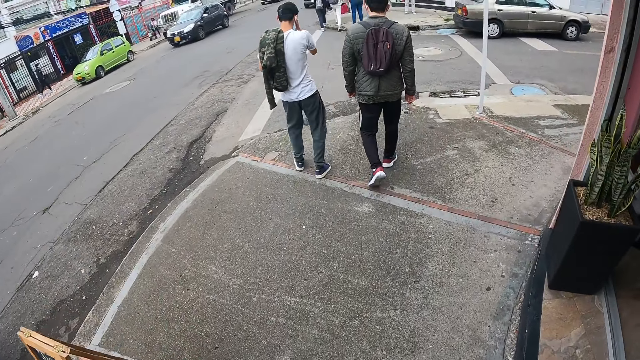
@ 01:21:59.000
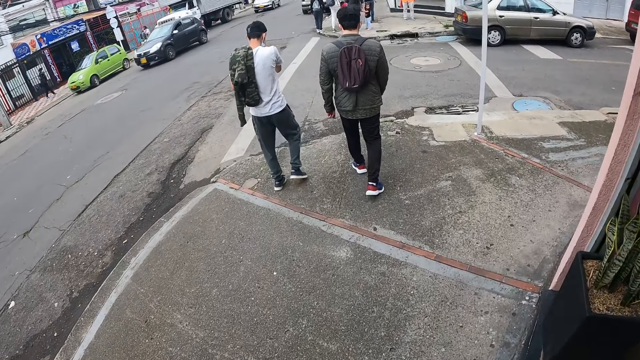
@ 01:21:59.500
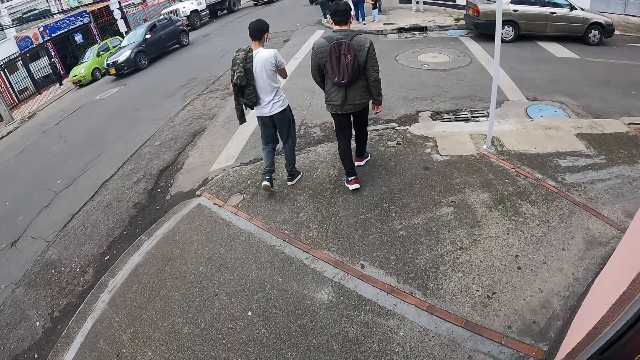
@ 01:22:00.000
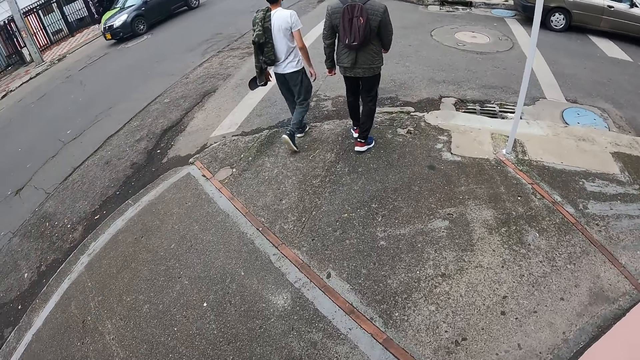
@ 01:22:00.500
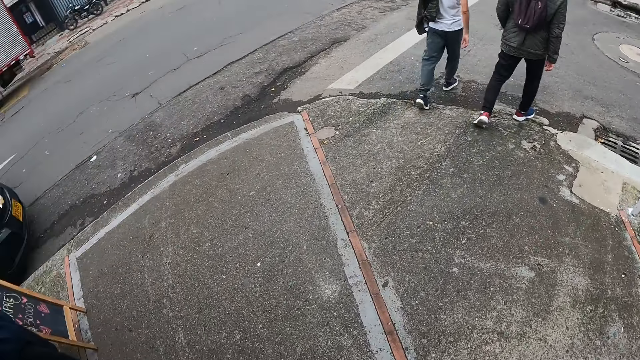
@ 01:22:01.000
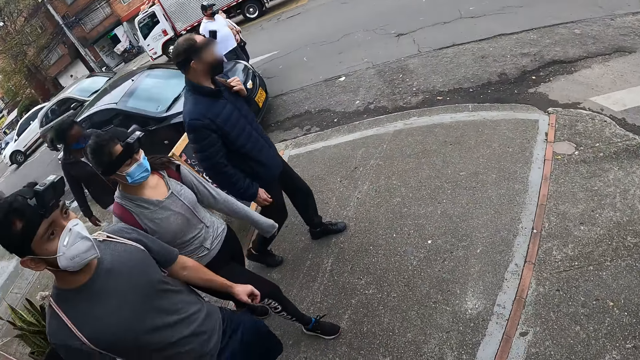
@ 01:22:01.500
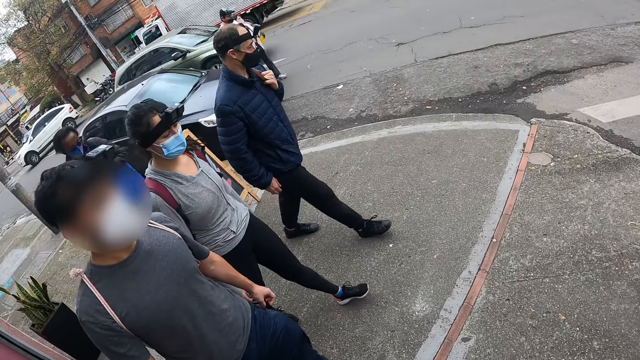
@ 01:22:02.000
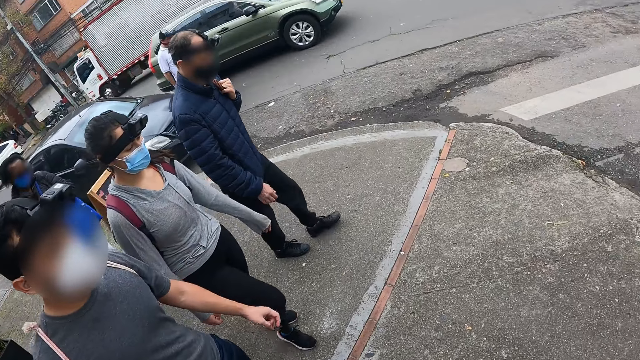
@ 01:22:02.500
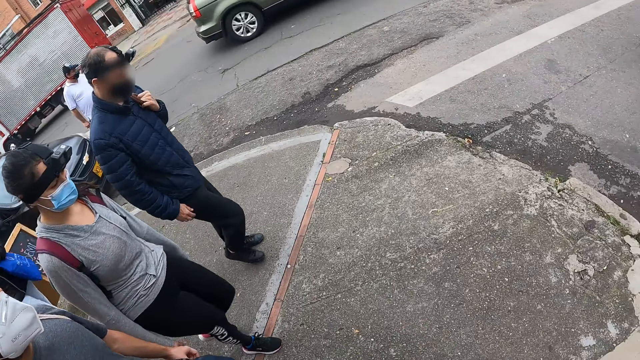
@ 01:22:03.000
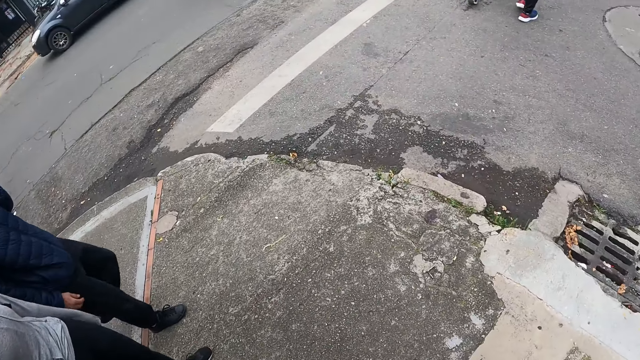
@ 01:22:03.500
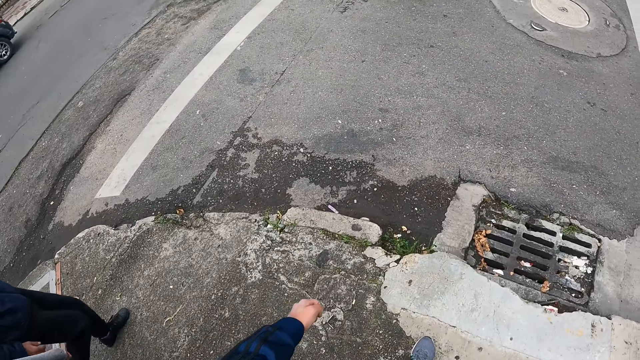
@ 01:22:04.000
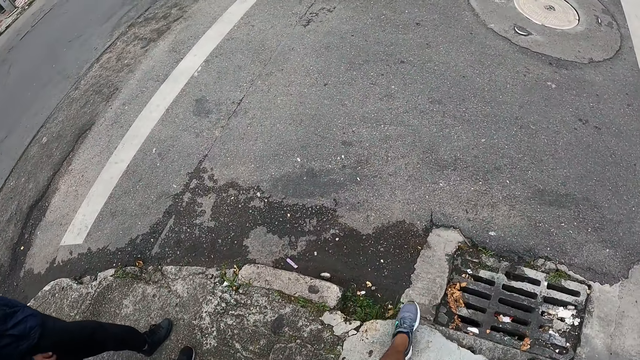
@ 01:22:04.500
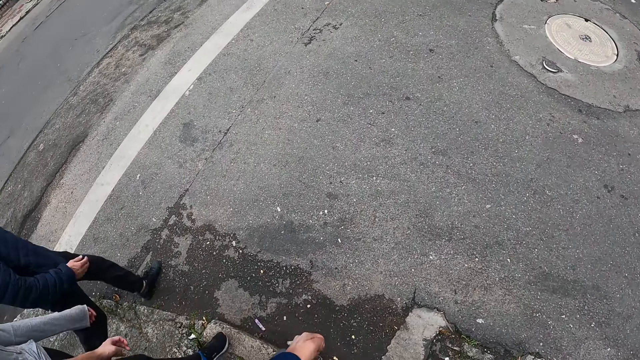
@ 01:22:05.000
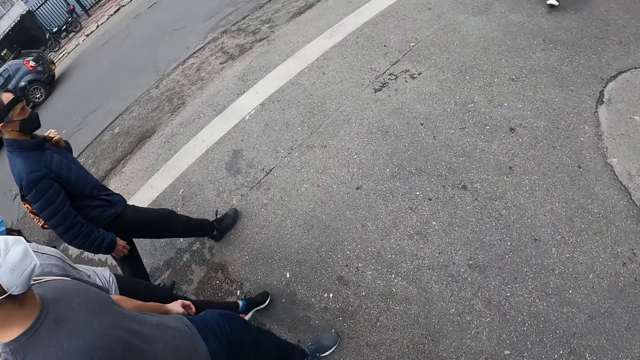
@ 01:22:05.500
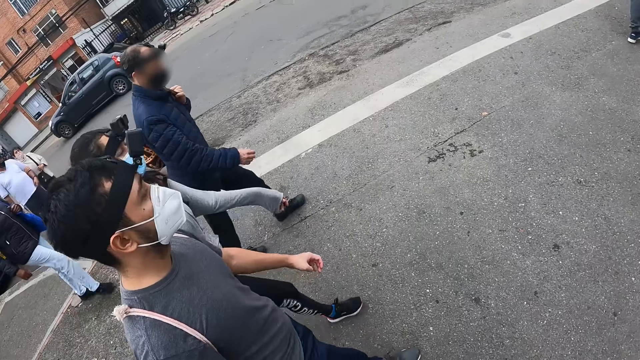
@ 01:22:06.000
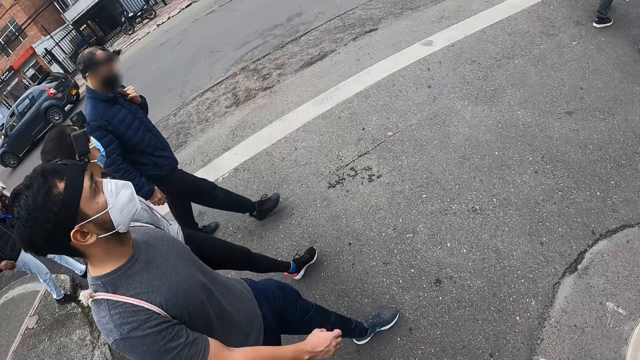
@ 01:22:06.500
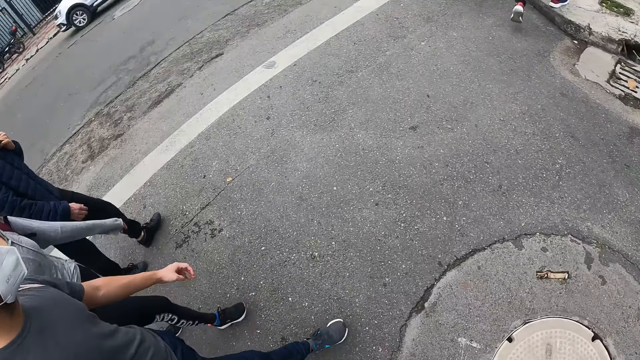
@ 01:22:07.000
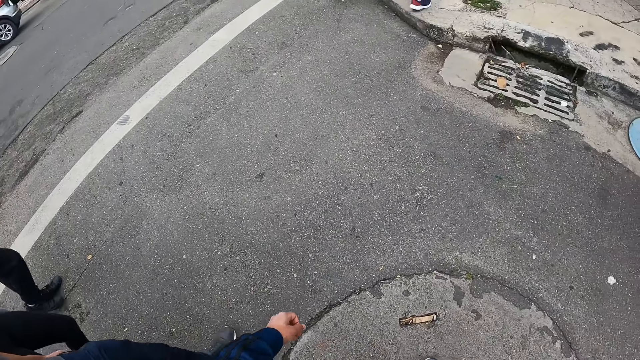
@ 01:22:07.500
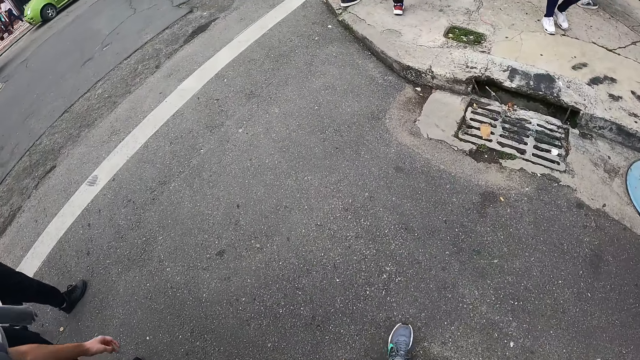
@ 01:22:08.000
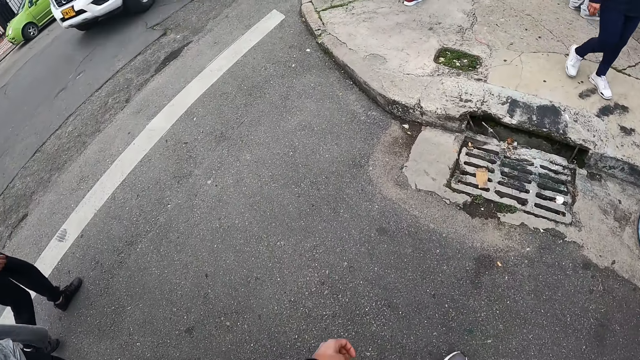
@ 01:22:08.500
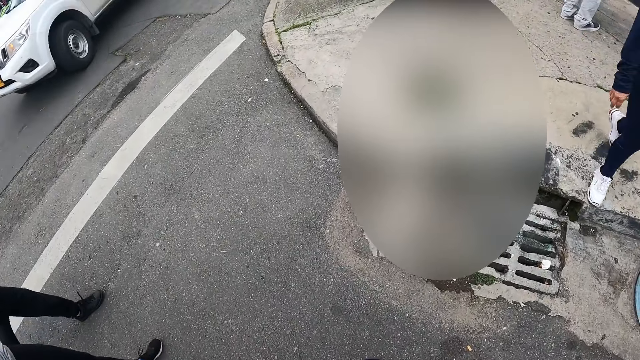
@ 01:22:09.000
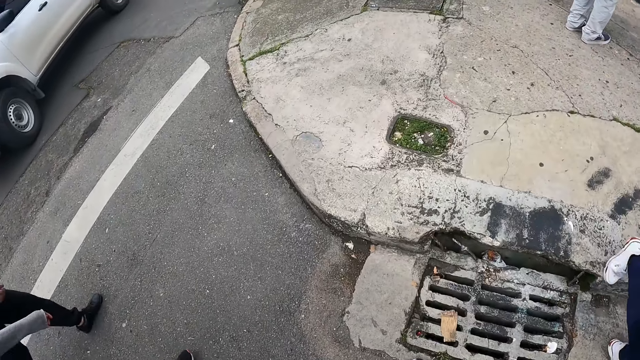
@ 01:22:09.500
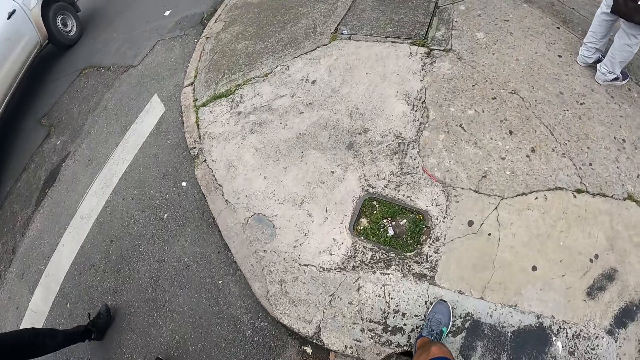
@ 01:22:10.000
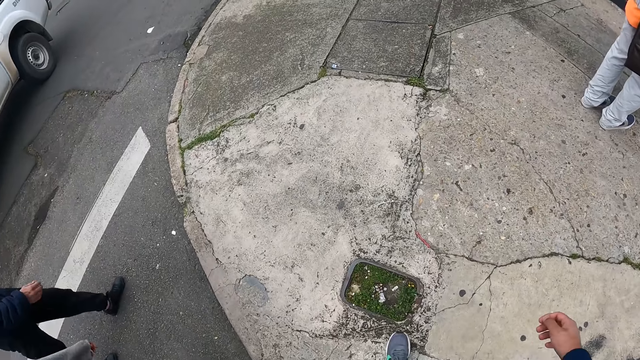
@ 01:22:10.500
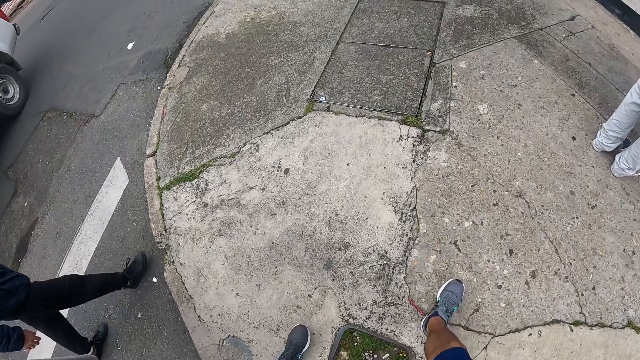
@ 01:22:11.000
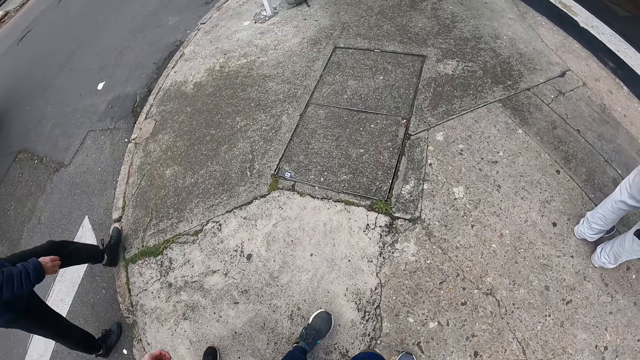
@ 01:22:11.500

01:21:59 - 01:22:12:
The camera wearer walks on a sidewalk by the road with a woman, a man, and another man. They look around. A lady walks to the opposite direction.

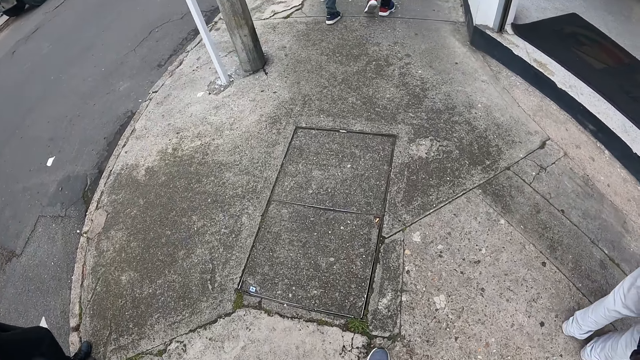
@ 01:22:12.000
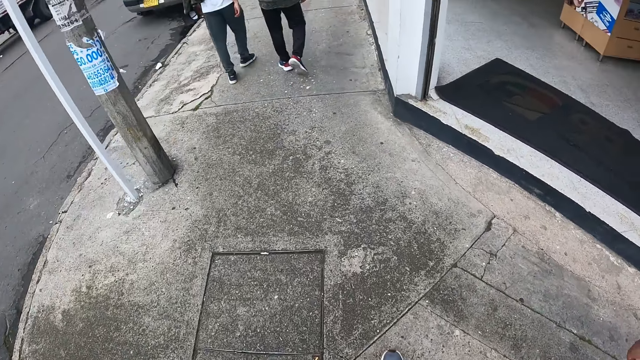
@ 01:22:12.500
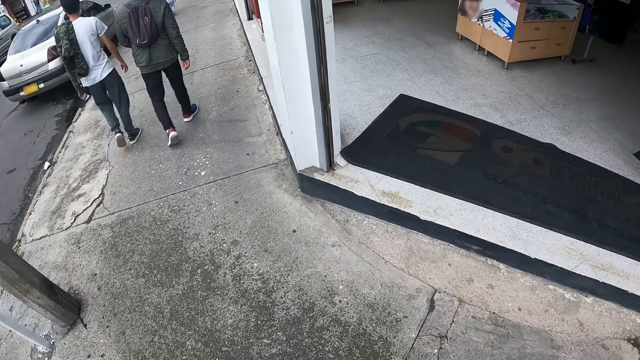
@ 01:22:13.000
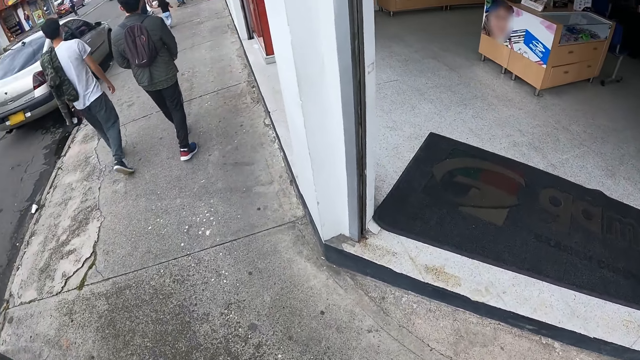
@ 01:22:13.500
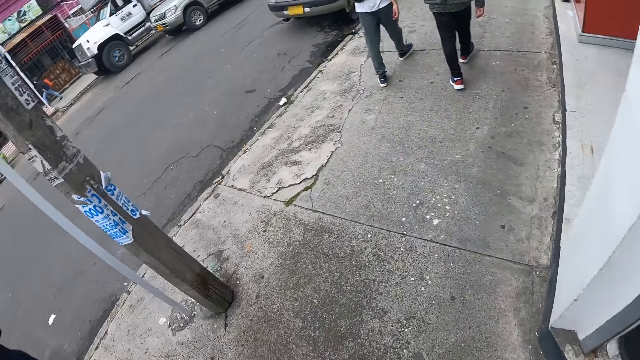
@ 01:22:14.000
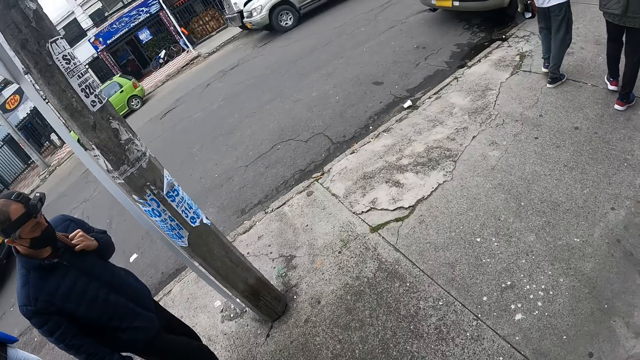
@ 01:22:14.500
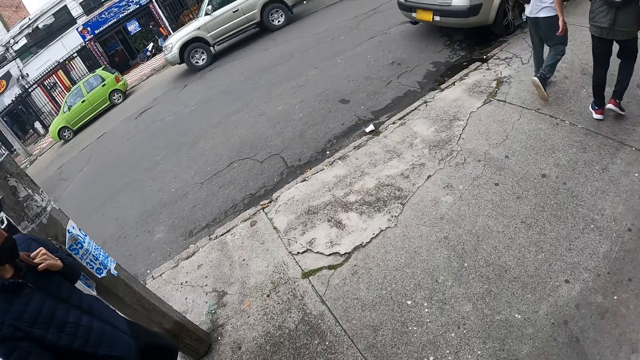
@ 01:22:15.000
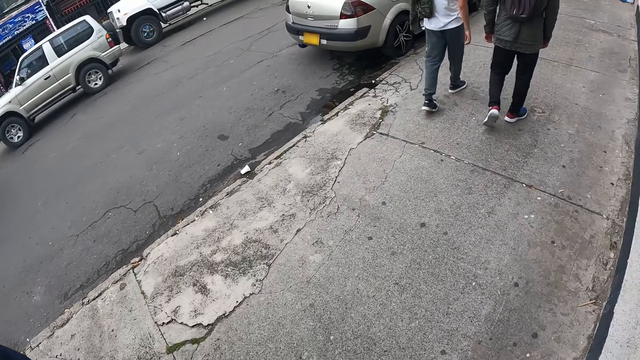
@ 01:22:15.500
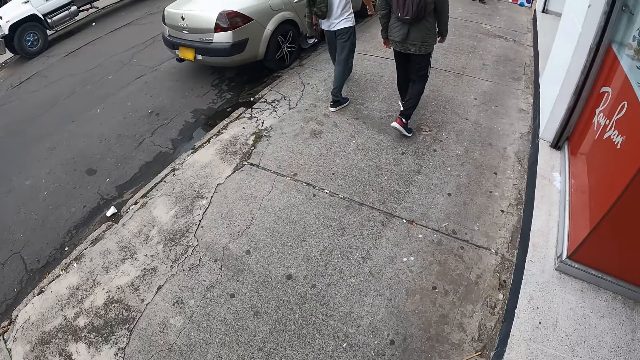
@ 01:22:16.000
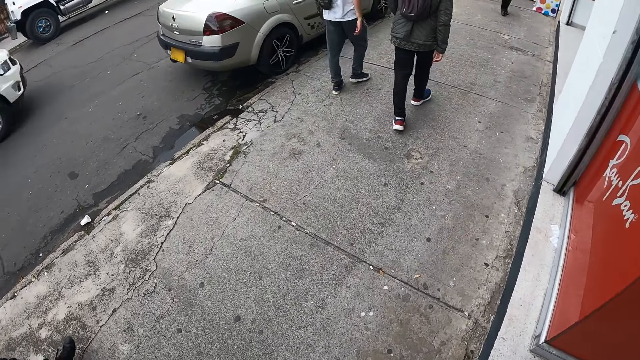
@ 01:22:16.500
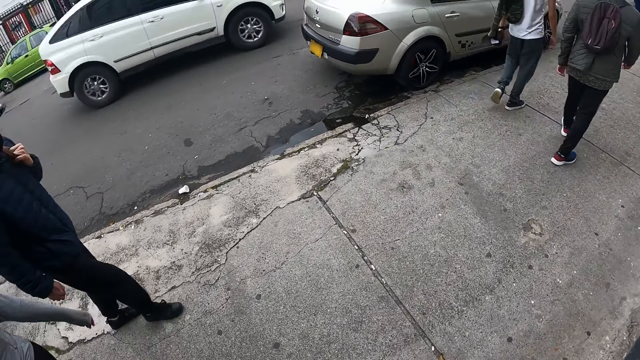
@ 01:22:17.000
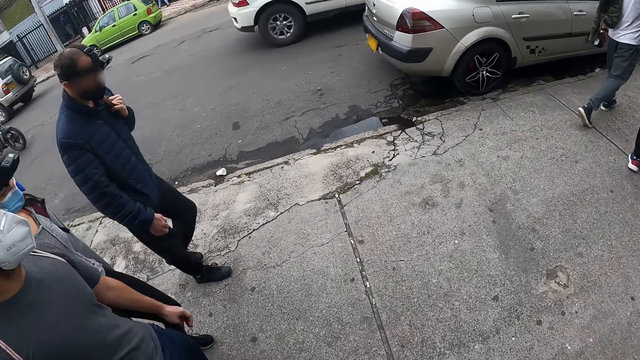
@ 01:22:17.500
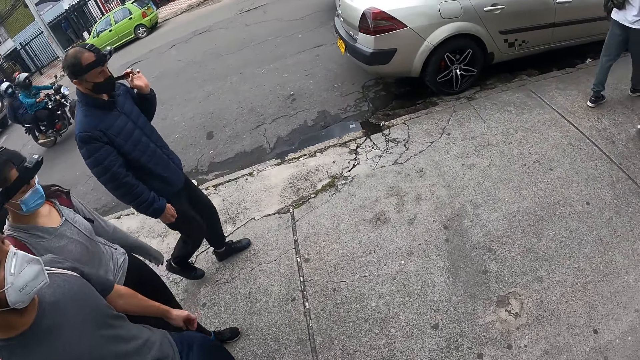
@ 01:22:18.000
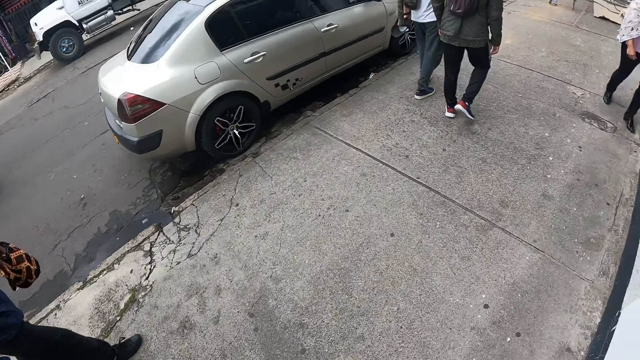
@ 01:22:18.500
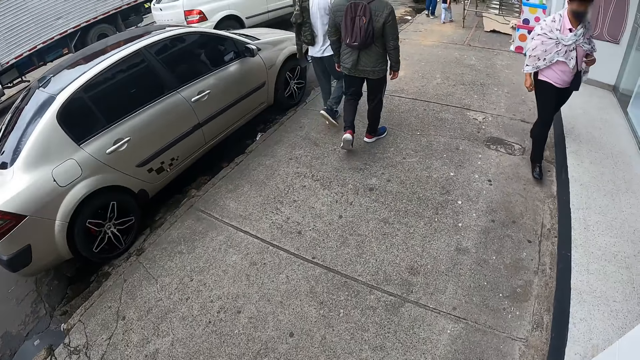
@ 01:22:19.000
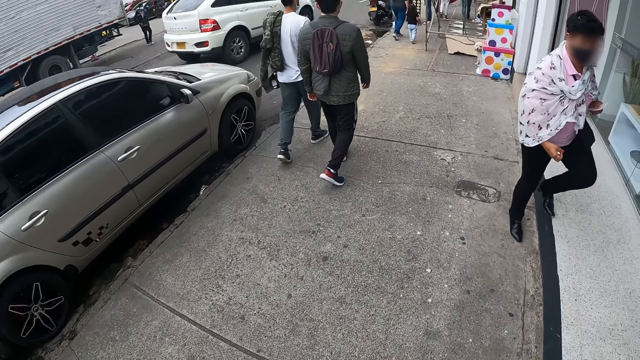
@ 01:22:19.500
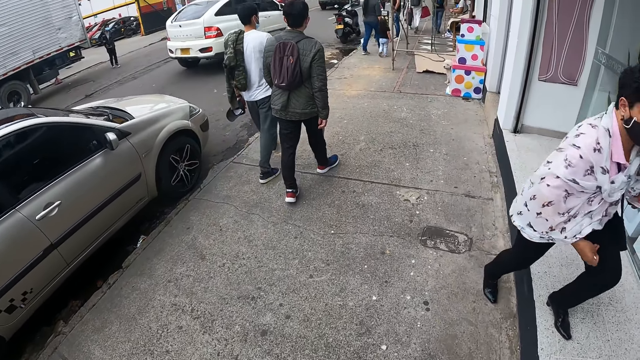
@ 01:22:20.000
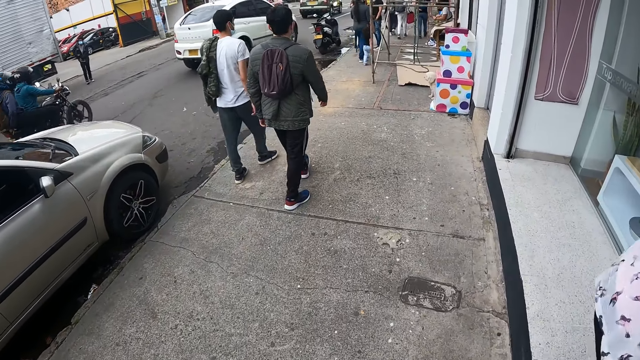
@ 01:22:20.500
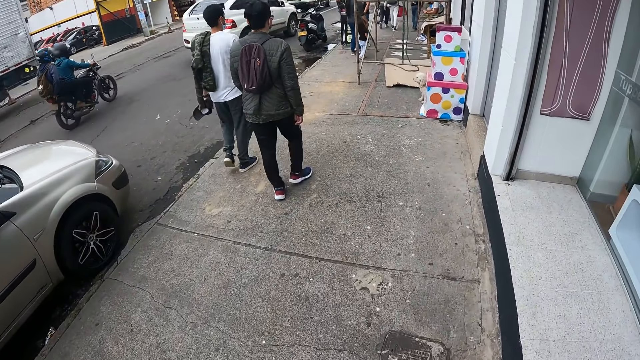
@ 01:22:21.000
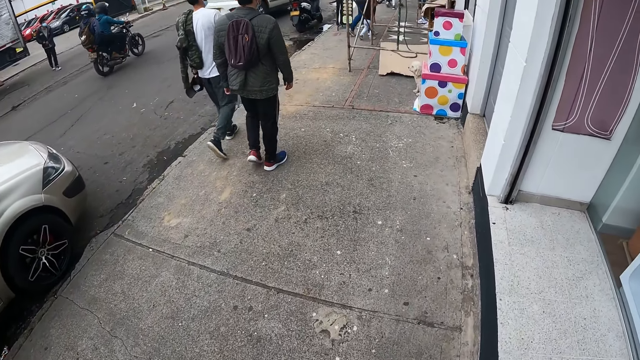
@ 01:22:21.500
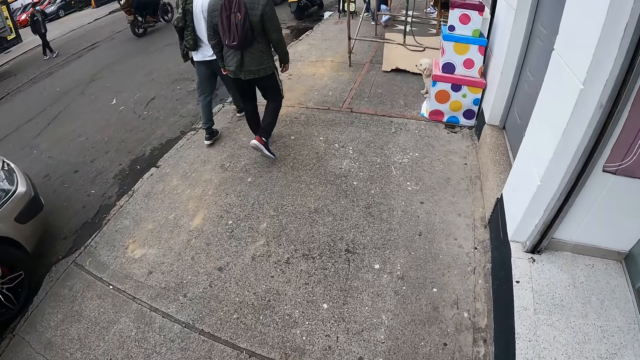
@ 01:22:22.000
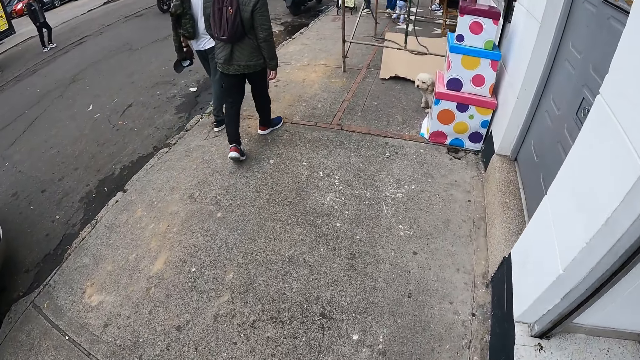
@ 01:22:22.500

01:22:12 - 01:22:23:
The camera wearer looks around. A lady walks to the opposite direction.
